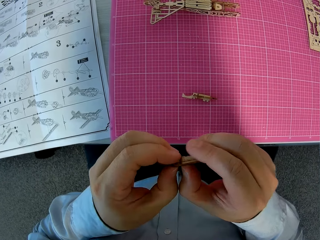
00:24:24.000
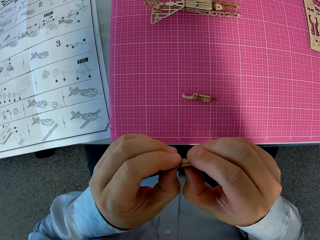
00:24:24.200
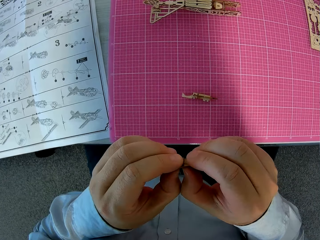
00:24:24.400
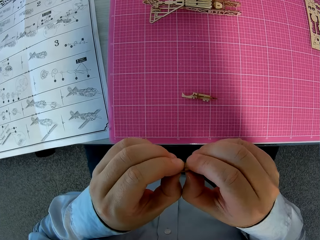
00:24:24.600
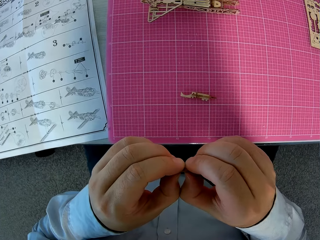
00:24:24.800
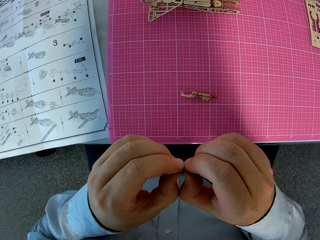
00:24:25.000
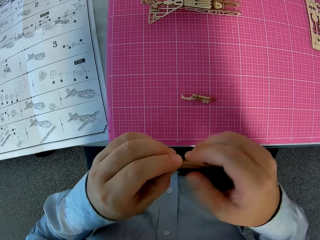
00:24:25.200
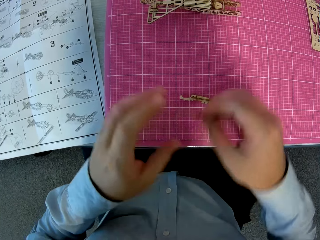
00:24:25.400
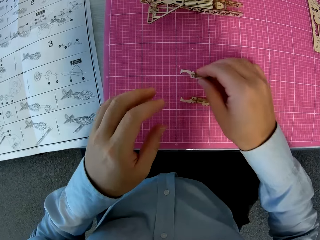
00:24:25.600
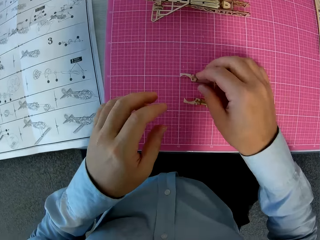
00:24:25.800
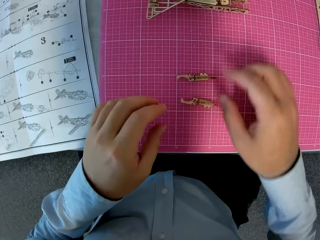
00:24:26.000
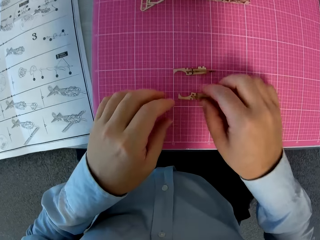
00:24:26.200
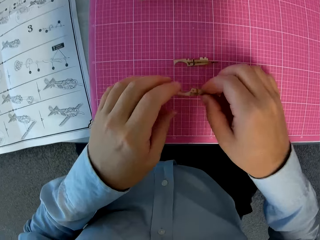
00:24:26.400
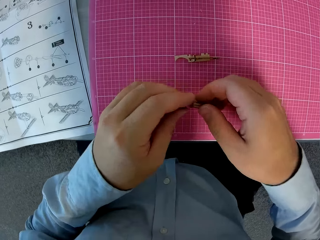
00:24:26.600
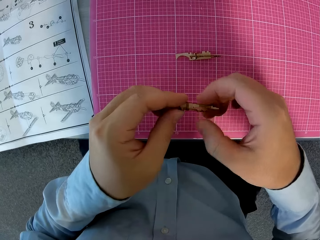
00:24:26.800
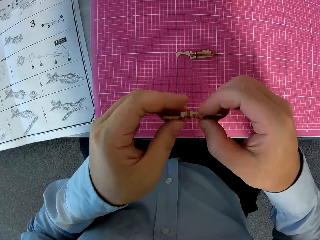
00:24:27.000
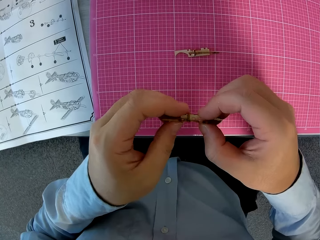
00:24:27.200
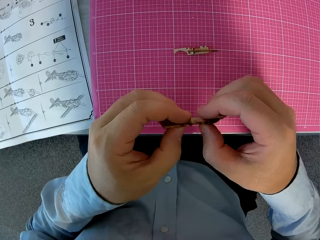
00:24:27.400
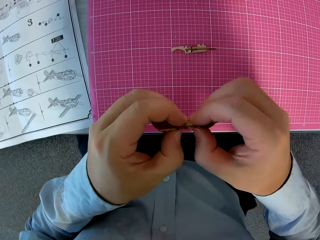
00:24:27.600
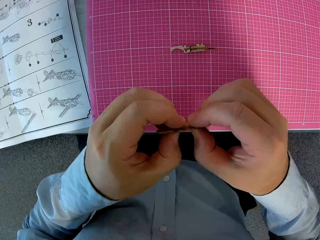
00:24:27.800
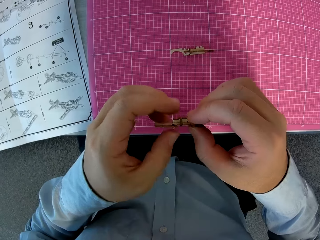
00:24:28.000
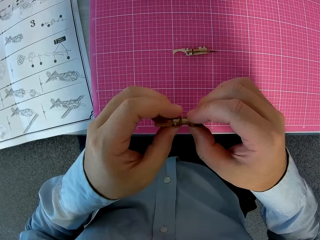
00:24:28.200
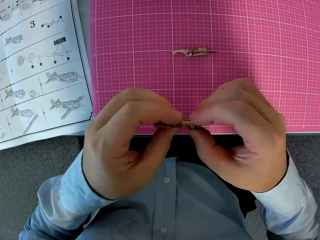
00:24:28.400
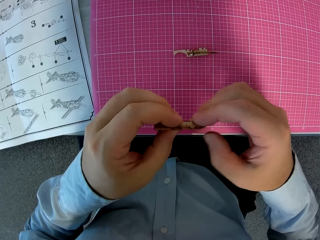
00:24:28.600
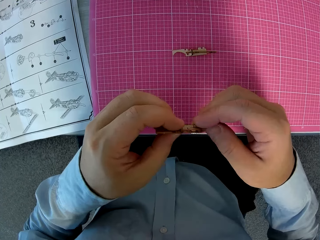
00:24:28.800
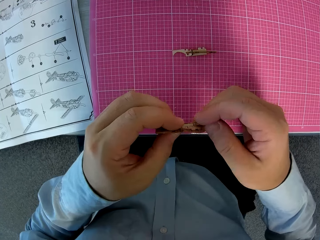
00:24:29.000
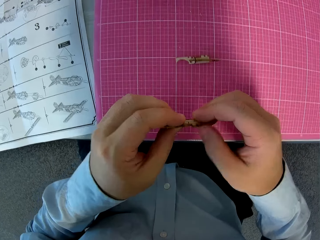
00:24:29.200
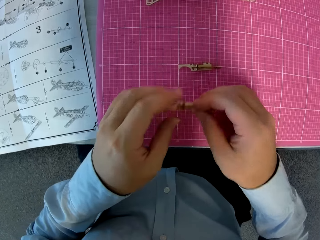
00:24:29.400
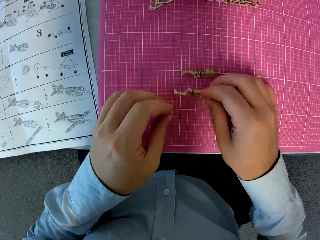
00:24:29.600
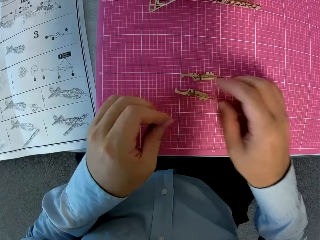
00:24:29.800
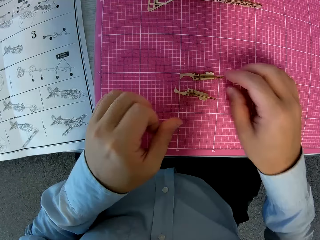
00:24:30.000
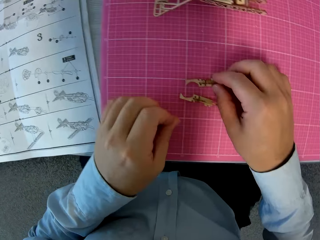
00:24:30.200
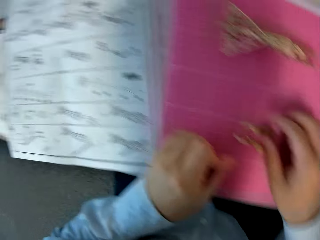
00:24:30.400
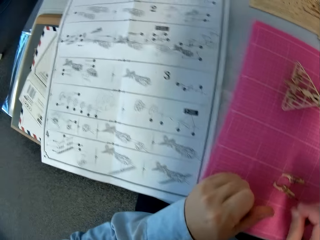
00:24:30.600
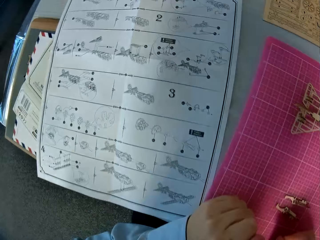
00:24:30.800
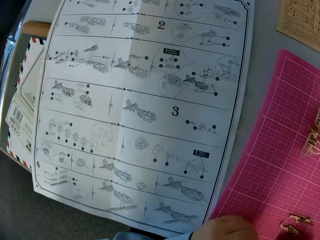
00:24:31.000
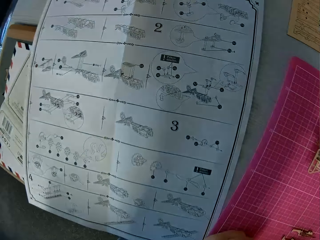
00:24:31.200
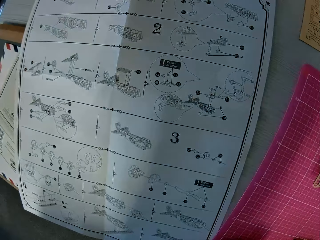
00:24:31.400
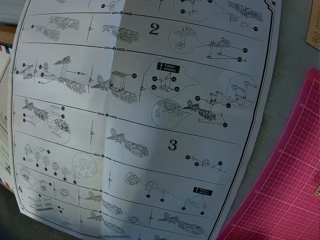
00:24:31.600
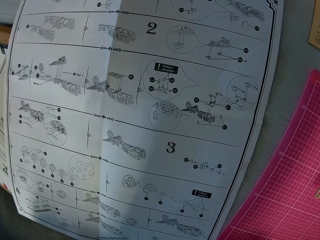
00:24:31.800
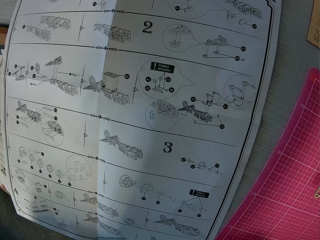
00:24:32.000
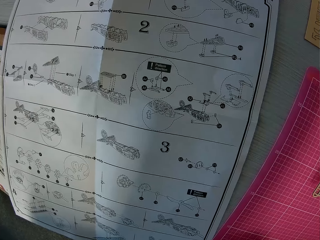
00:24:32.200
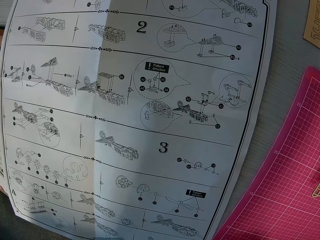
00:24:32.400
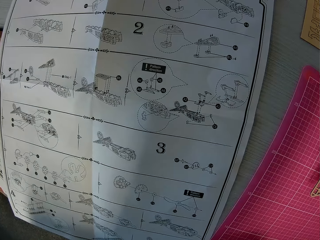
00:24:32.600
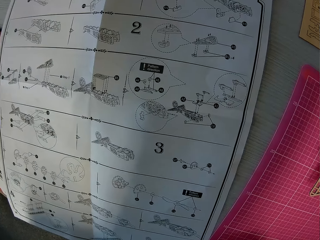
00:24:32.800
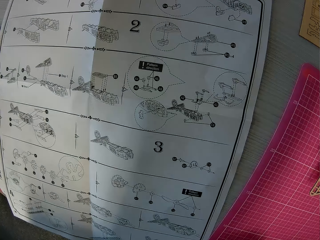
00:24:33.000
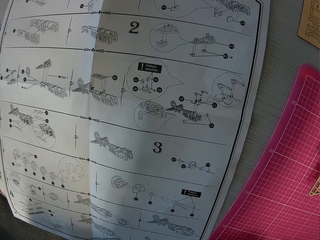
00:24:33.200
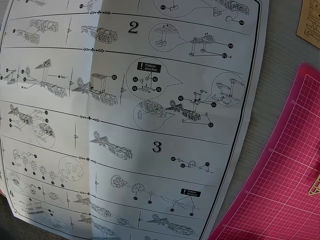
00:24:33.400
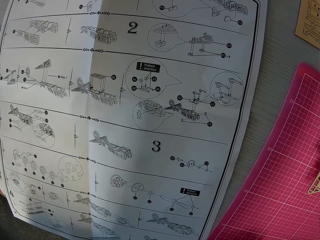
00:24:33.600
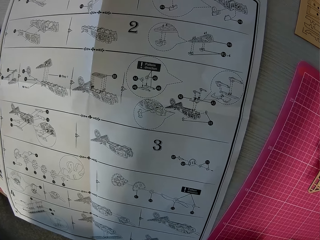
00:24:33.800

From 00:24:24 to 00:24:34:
The camera wearer drops the attached piece on the cutting mat on the table using his right hand. He picks up the first attached metal crafts from the cutting mat with his right hand. He compresses the piece with both hands. He adjusts the craft in his hand. He drops the craft back on the cutting mat with his right hand. He stares at the booklet or guide on the table.

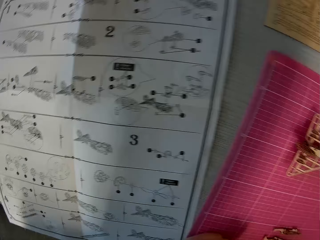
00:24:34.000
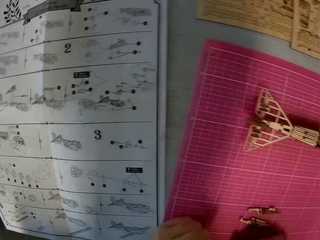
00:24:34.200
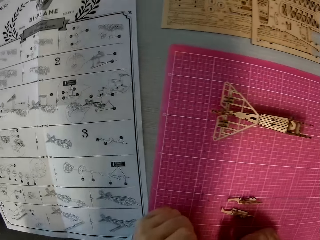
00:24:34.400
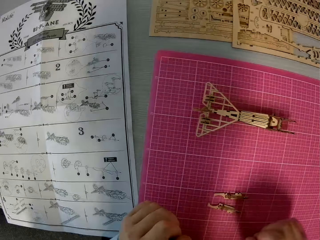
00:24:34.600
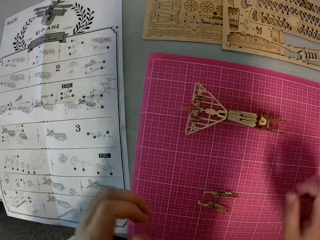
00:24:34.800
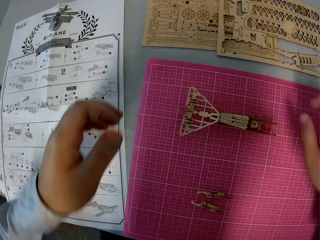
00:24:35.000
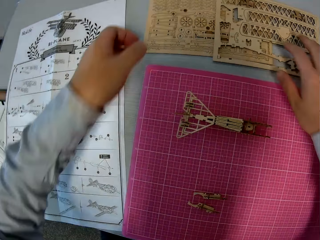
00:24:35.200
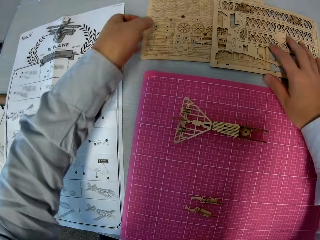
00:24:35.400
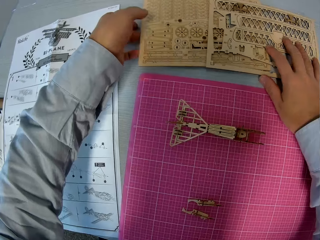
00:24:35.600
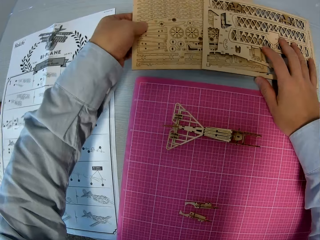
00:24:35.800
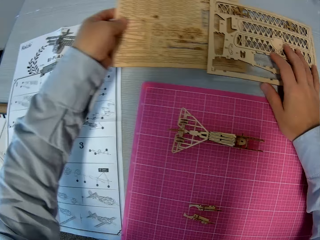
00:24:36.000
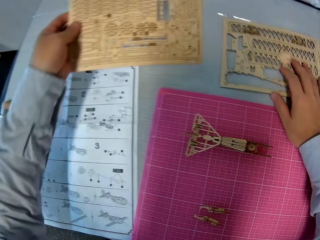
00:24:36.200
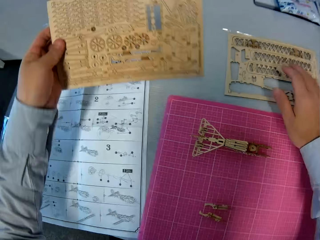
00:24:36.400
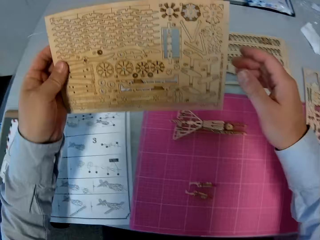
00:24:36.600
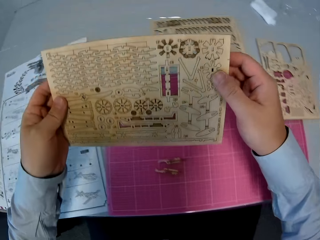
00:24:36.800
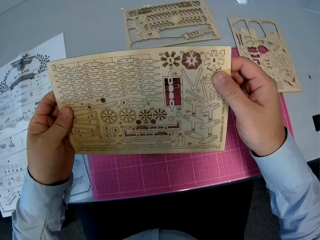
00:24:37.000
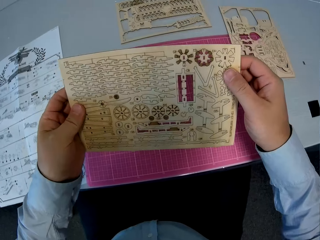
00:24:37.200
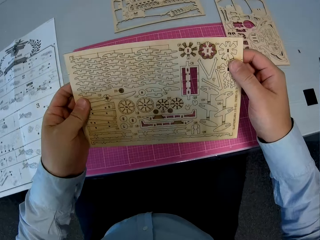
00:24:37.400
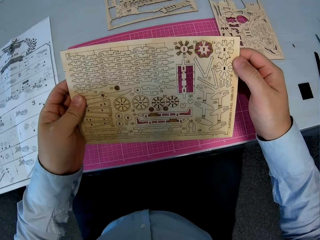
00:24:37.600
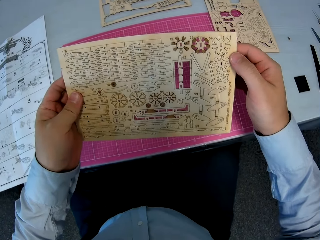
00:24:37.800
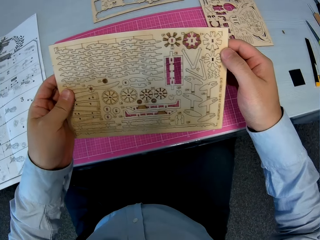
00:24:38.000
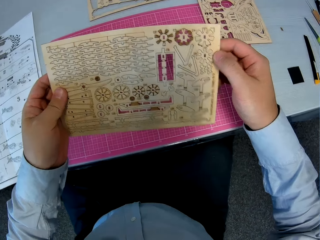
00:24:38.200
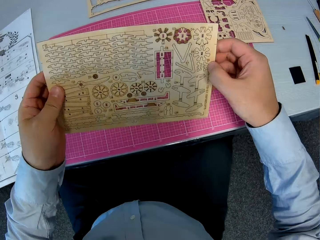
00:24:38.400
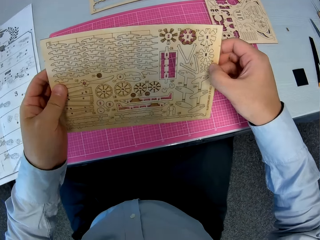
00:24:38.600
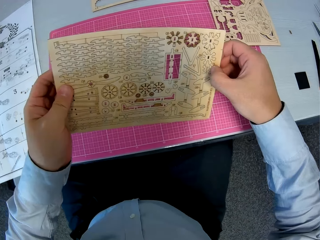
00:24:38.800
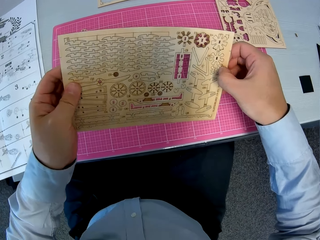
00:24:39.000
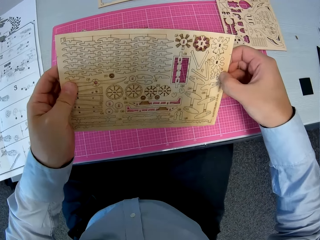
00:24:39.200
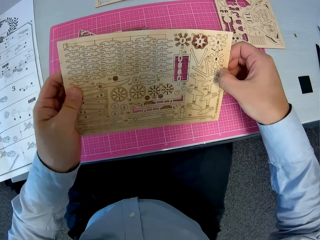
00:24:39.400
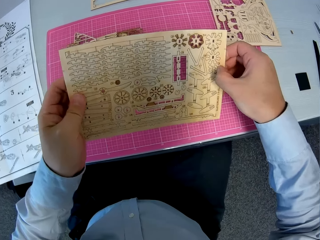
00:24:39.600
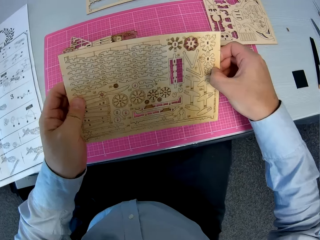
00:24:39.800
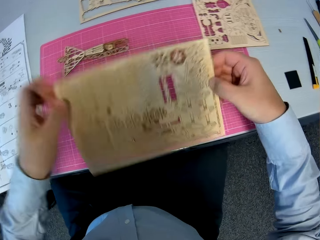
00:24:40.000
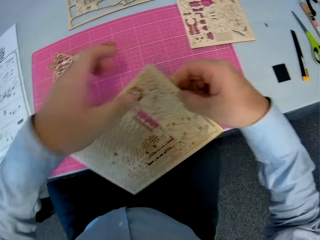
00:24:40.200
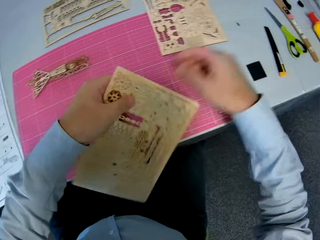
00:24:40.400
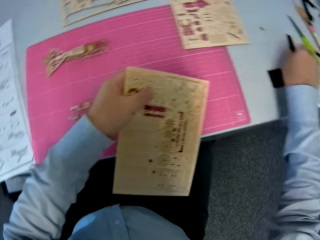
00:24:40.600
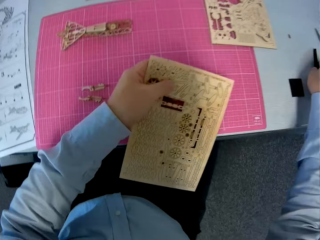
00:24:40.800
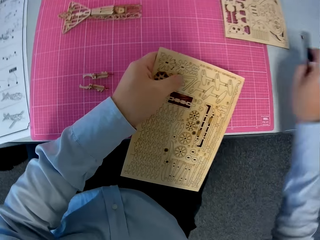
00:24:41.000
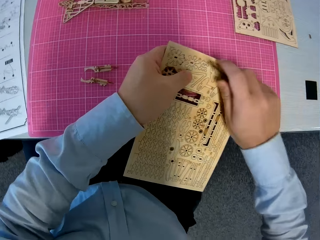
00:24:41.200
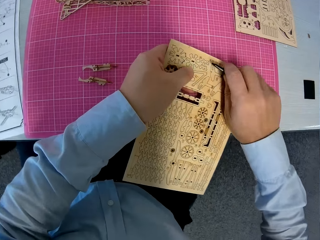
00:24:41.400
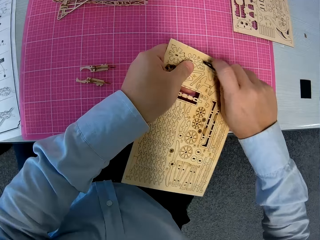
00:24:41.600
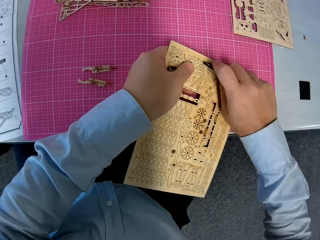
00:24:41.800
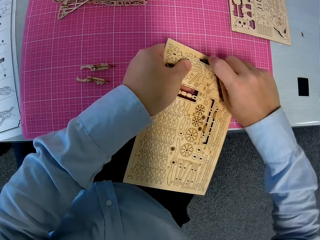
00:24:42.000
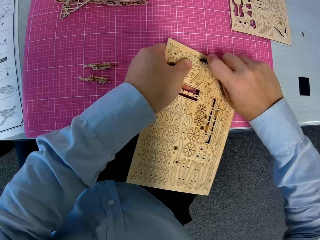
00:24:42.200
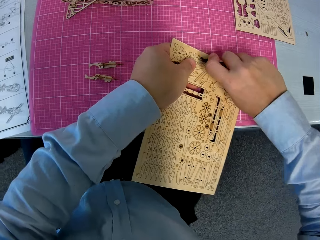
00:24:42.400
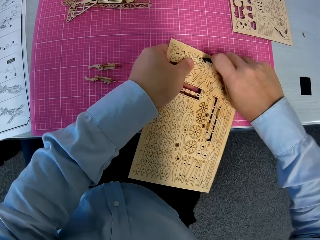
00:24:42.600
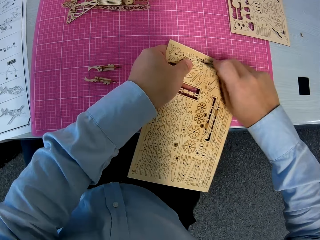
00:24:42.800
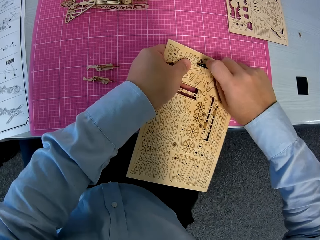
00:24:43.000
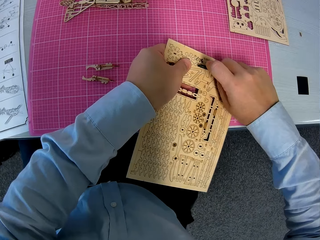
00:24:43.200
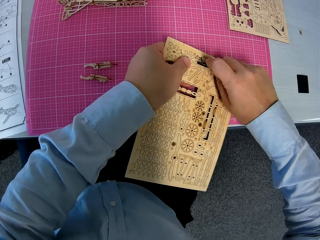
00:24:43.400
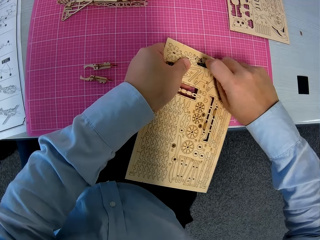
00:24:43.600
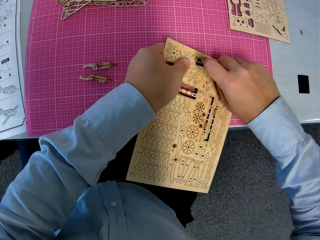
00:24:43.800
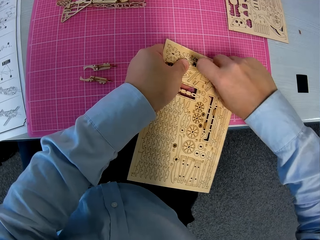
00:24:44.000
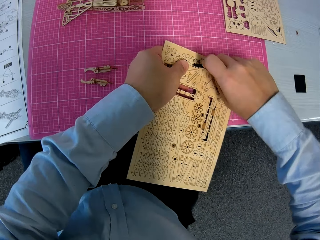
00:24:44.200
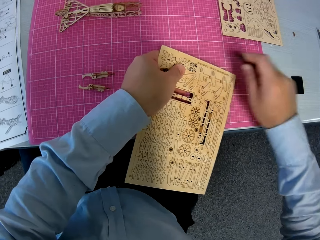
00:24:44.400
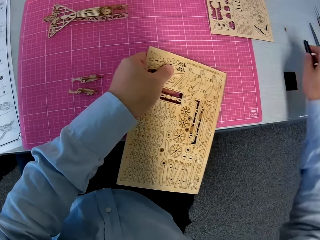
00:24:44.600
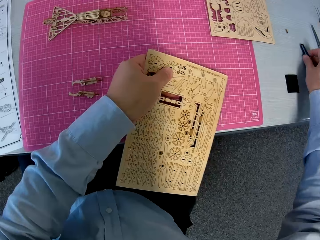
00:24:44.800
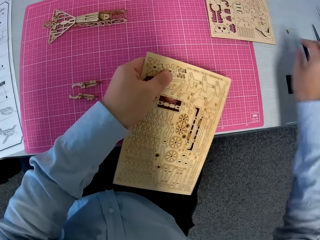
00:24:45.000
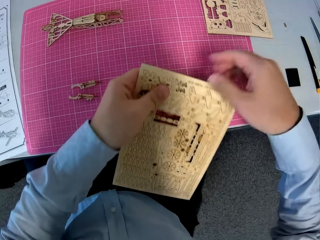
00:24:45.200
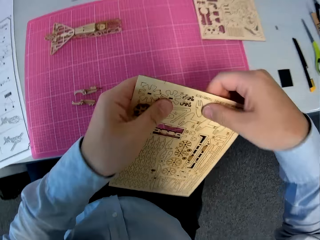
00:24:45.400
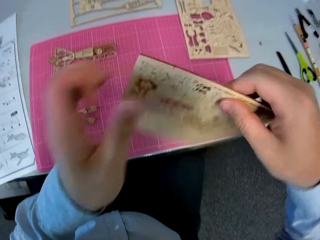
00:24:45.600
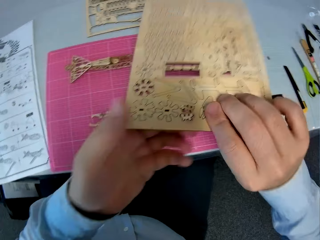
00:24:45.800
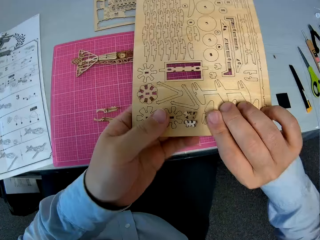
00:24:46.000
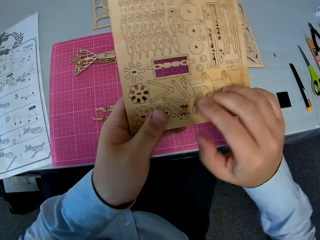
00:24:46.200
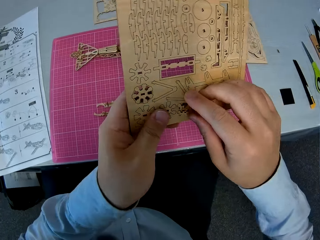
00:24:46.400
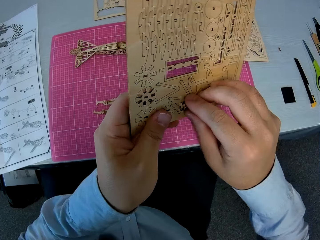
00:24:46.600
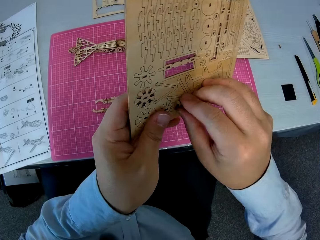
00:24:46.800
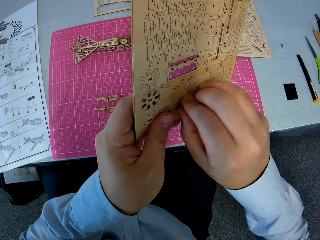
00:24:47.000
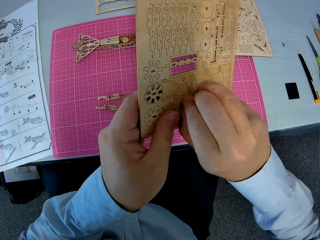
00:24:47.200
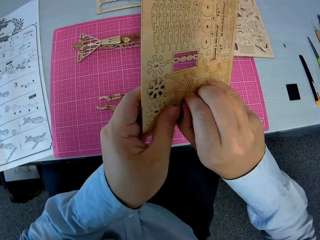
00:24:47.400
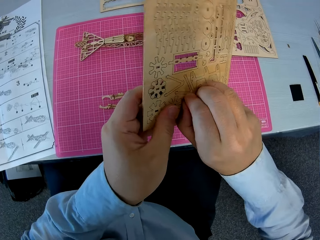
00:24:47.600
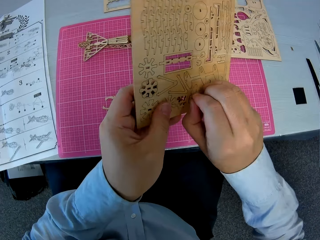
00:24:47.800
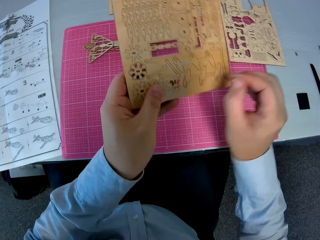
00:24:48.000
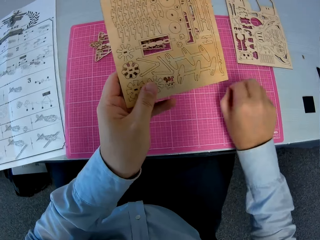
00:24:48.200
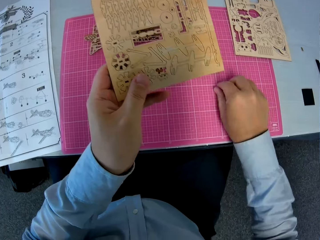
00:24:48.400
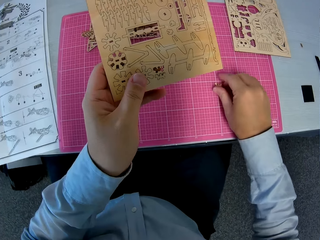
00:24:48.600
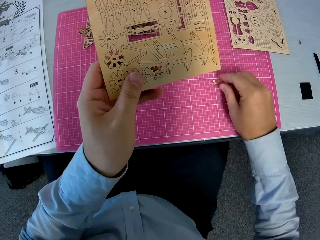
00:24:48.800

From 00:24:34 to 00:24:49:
The camera wearer stretches his hands towards the Fiskars ShapeBoss on the table. He picks one Fiskars ShapeBoss with his left hand. He picks a sheet from the table. He holds the Fiskars ShapeBoss with both hands. He tries to break a part of the sheet with his right hand. He holds the Fiskars ShapeBoss with his left hand. He picks a cutting blade from the table using his right hand. He cuts round crafting pieces on the ShapeBoss using the cutting blade in his right hand. He places the cutting blade on the table. He turns the ShapeBoss with both hands. He pulls crafting pieces from the ShapeBoss with his right hand.
